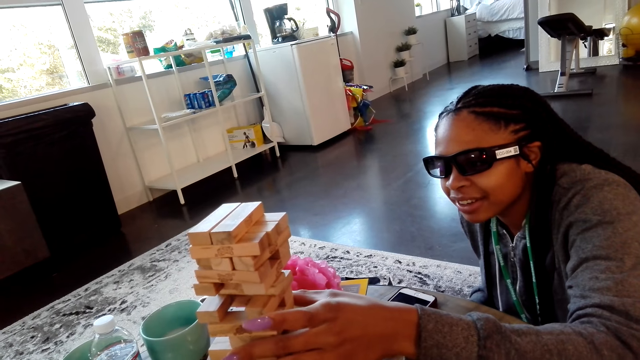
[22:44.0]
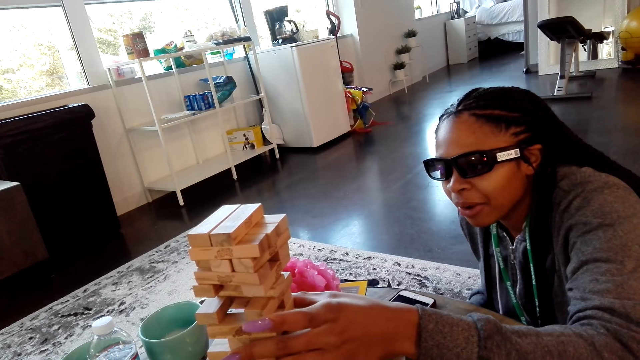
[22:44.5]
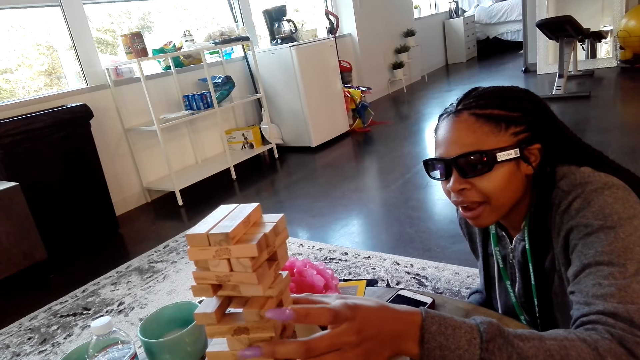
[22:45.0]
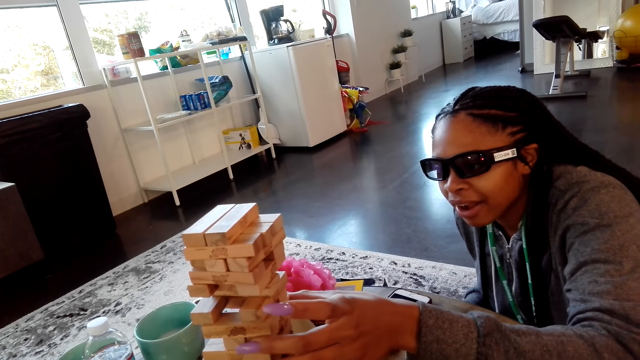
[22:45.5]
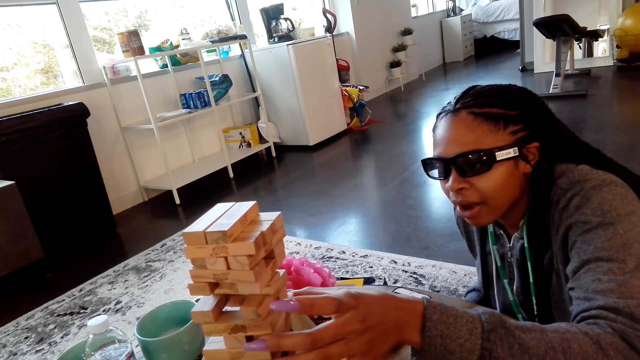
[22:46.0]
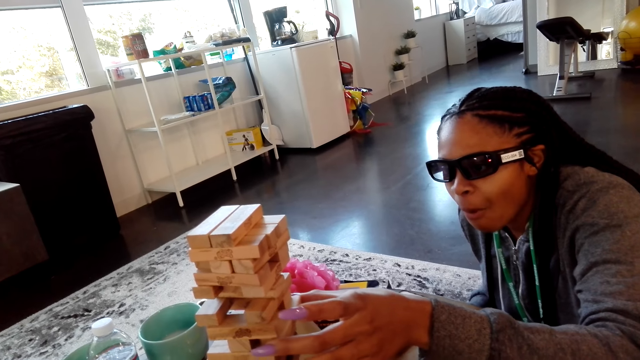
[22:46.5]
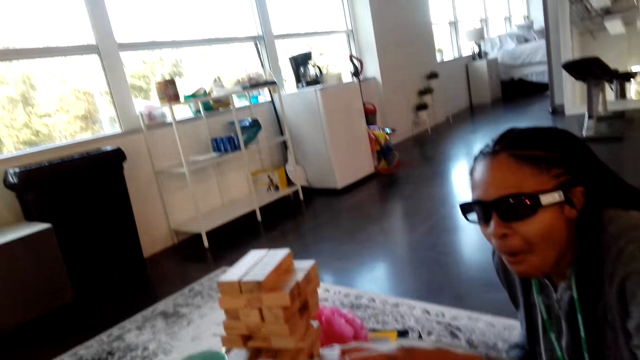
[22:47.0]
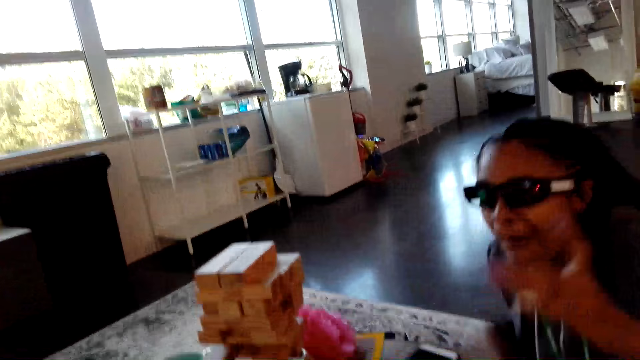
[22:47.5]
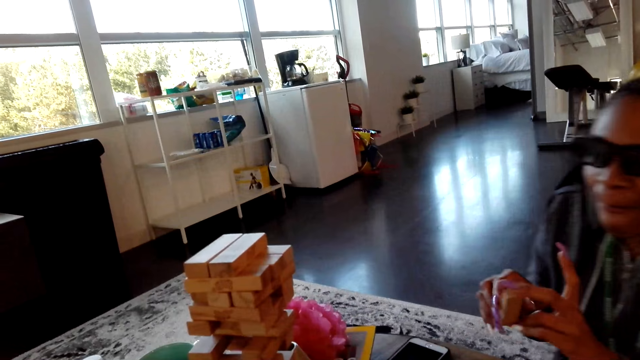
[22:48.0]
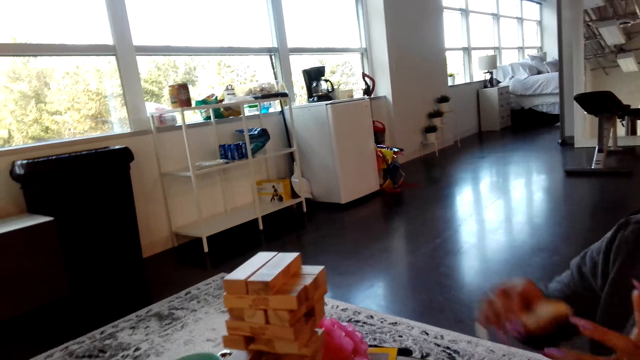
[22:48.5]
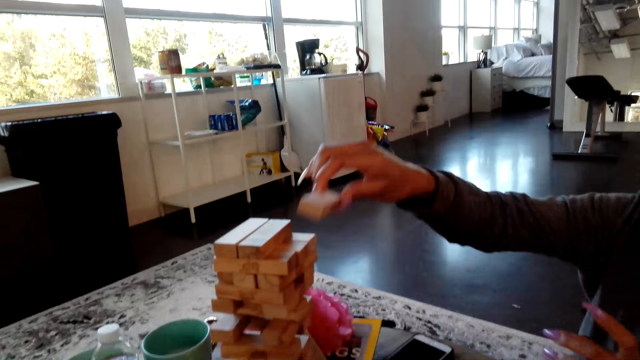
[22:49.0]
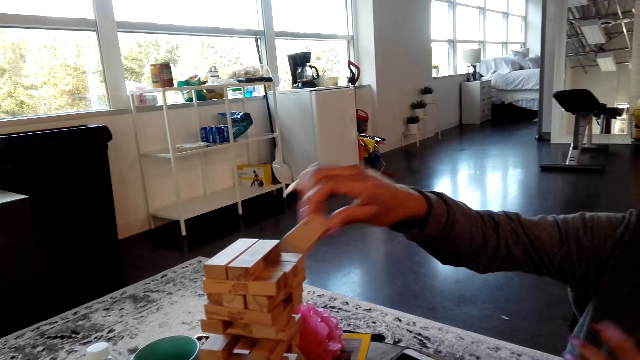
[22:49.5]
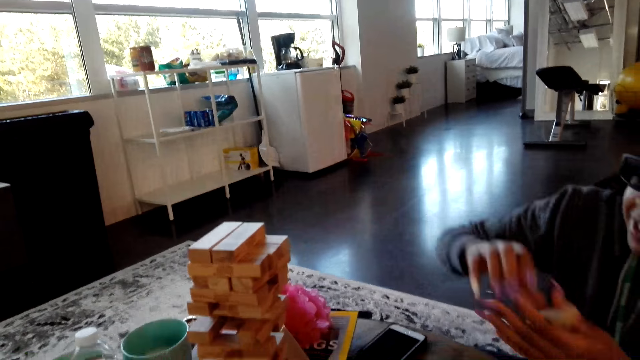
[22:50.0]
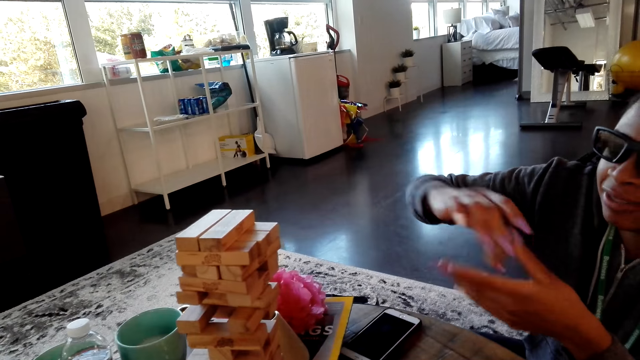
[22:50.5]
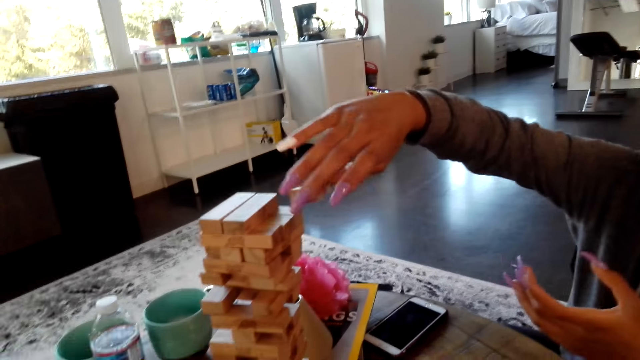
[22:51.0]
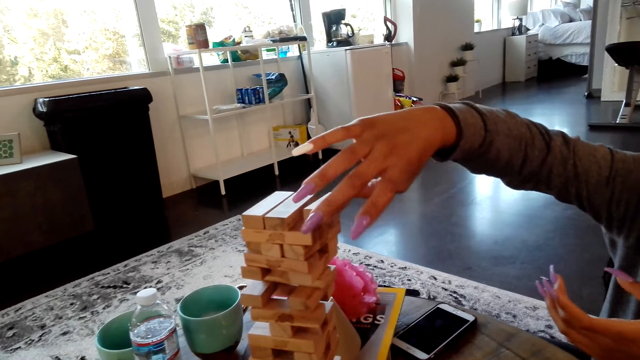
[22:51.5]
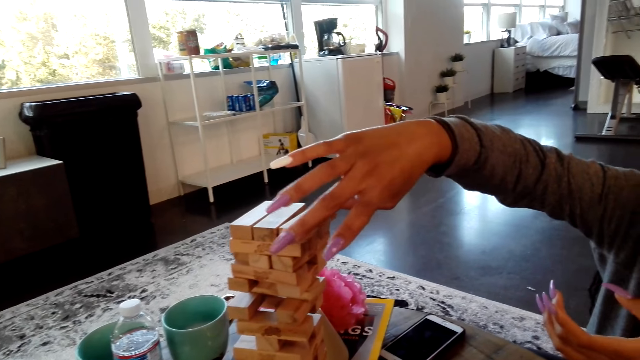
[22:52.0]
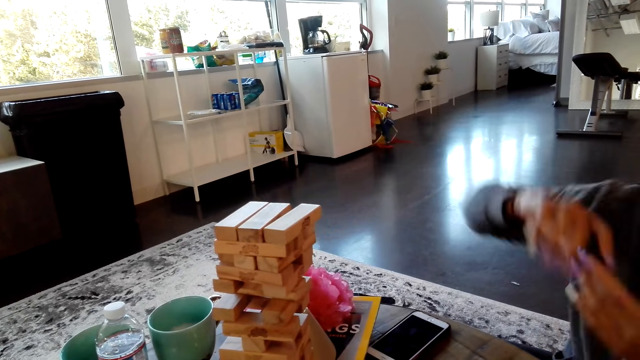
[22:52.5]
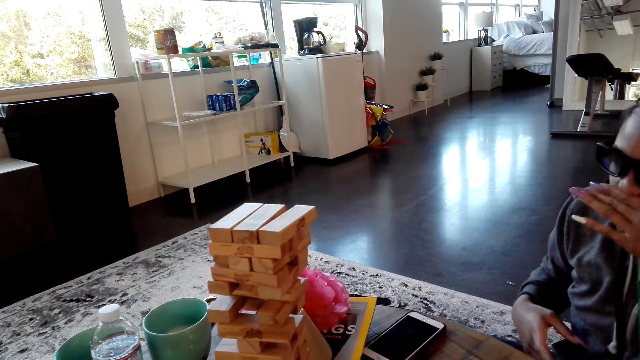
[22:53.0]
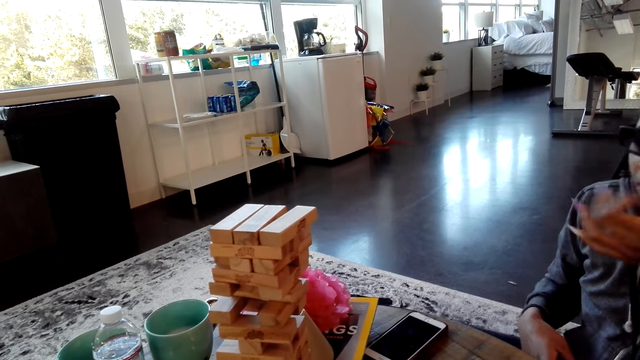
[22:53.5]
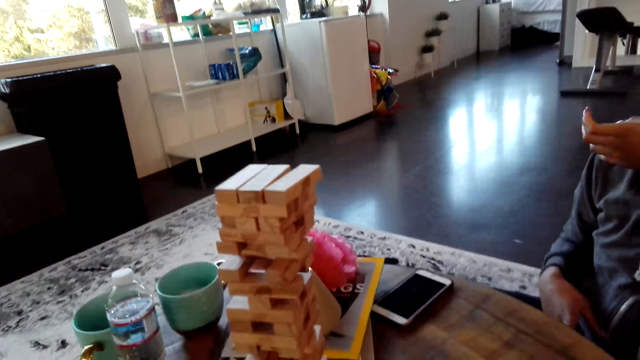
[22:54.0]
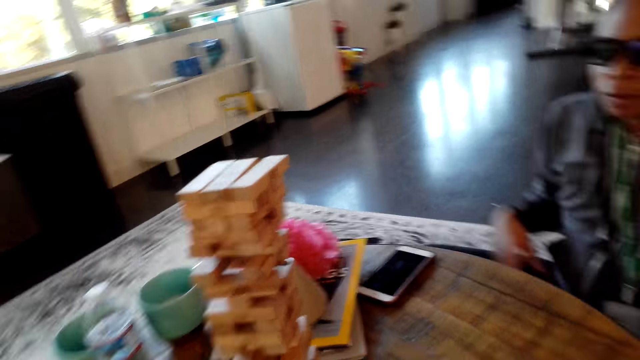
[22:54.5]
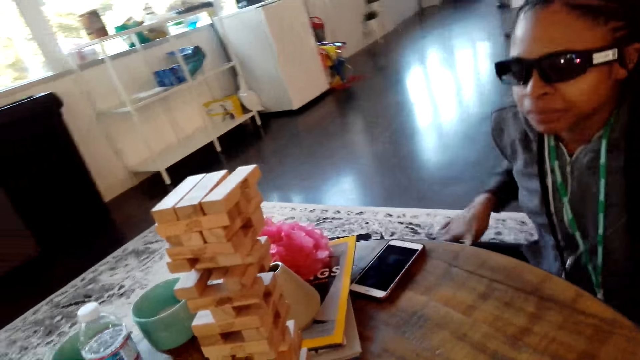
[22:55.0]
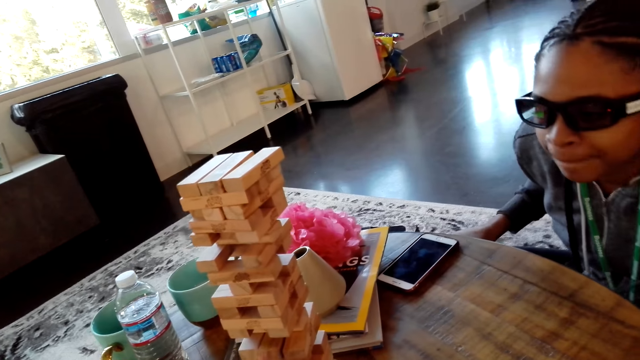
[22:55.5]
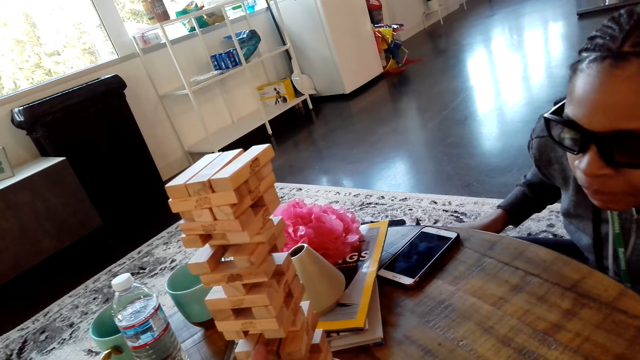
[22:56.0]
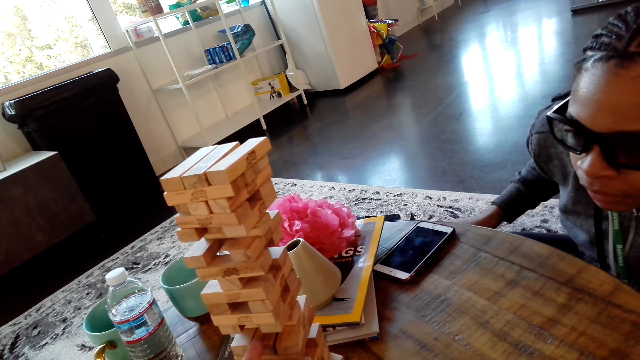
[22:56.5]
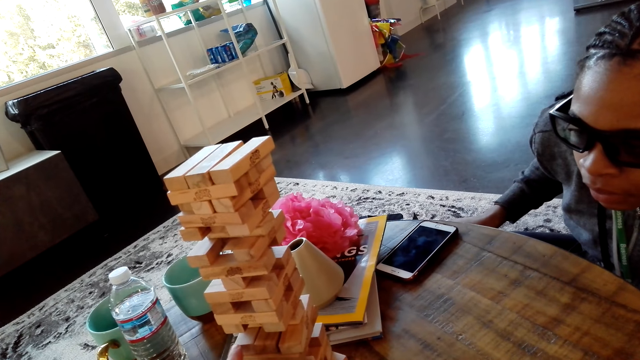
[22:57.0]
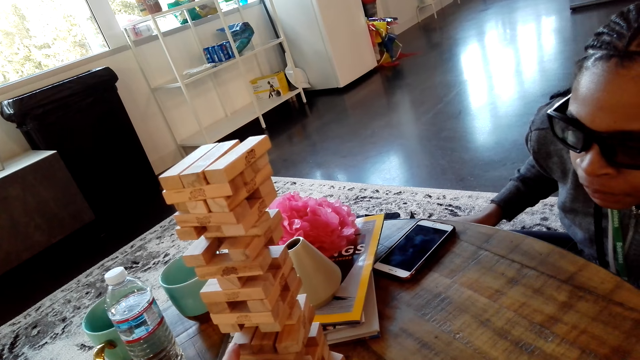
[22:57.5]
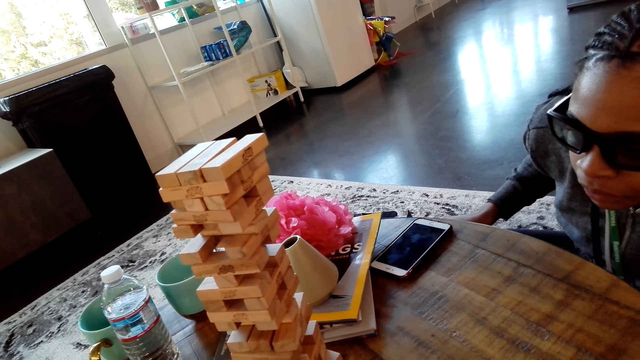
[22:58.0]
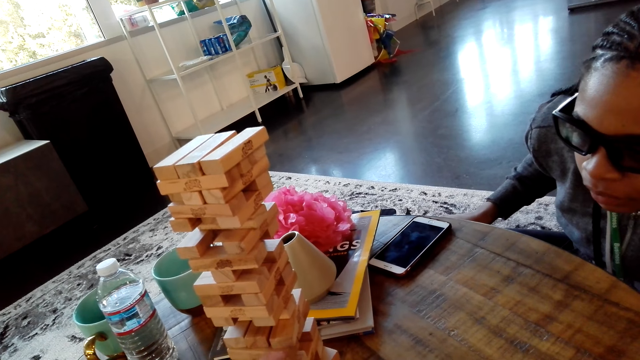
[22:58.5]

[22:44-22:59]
A woman removes blocks, plays tumbling tower, picks a wood, puts a block on top, lifts a block, puts the block on top and drops the wood. The camera wearer moves their hand. They remove a block.

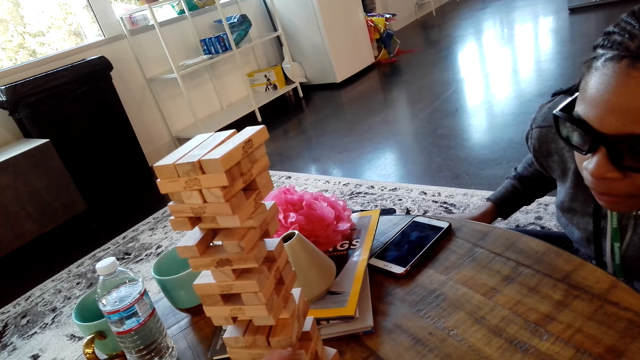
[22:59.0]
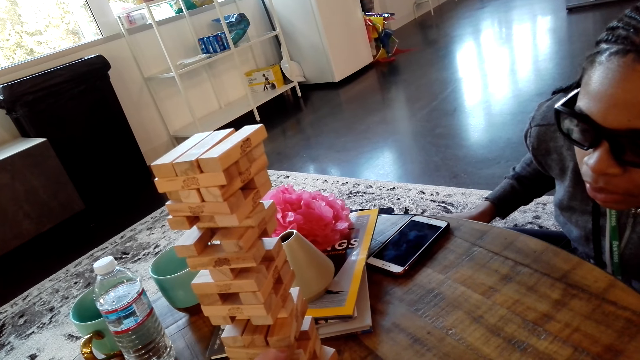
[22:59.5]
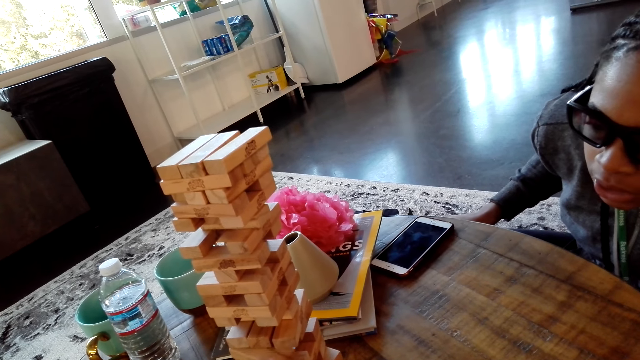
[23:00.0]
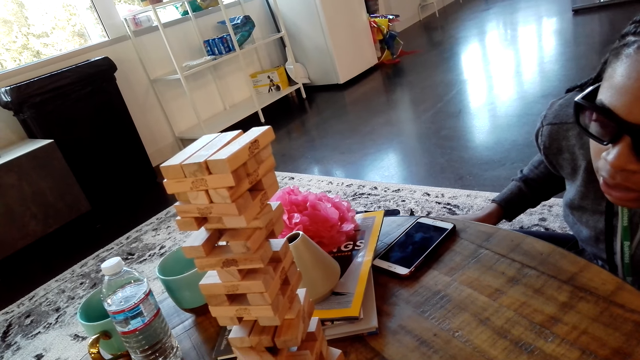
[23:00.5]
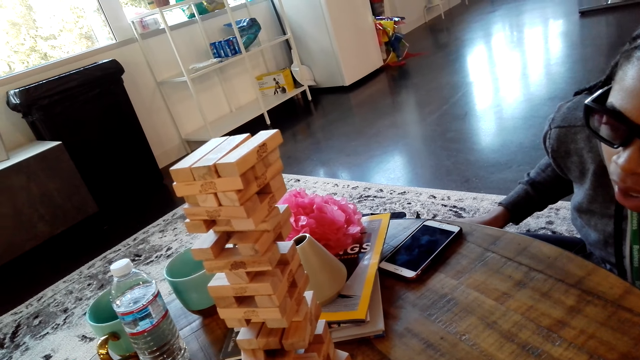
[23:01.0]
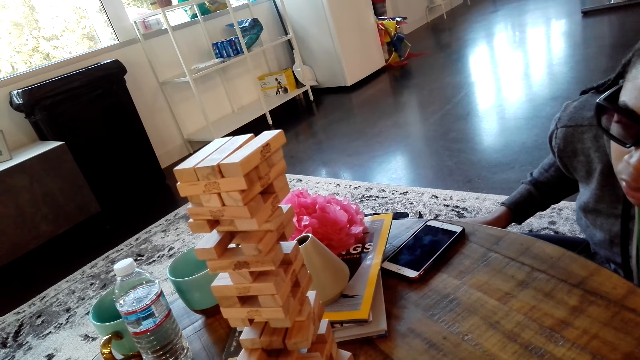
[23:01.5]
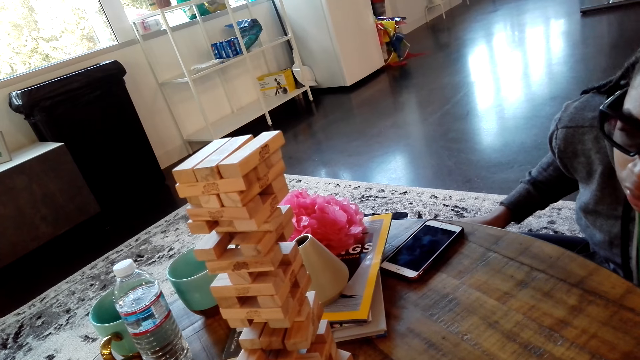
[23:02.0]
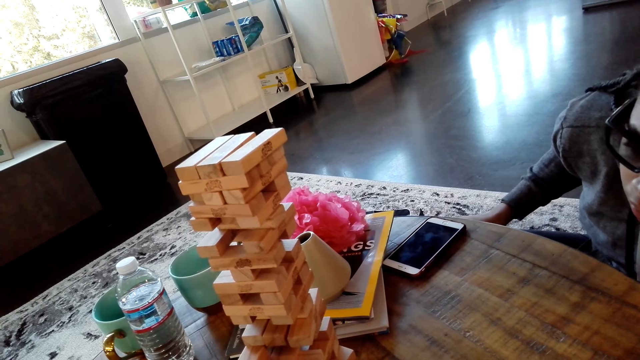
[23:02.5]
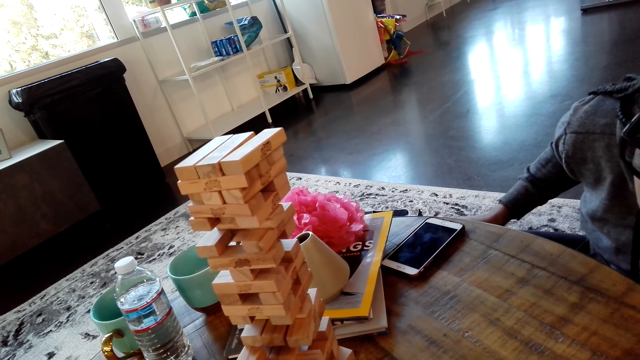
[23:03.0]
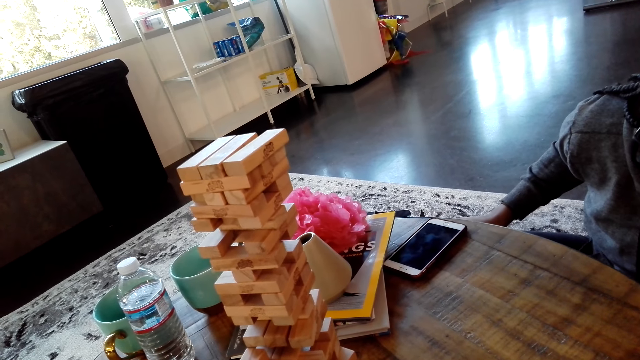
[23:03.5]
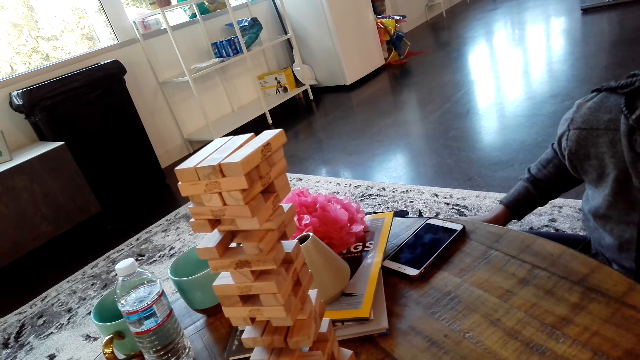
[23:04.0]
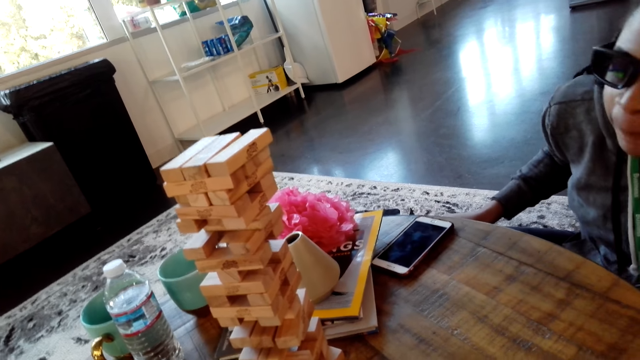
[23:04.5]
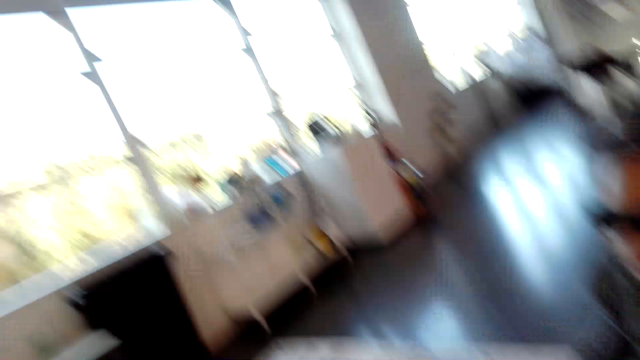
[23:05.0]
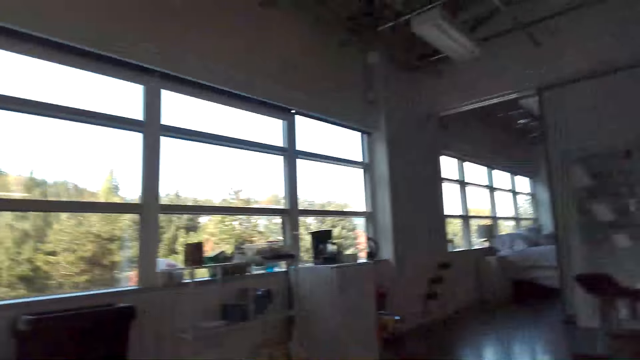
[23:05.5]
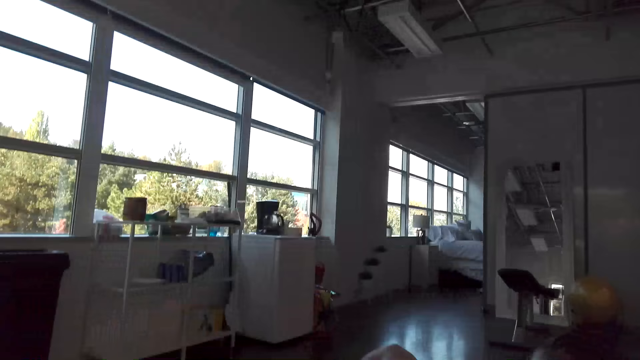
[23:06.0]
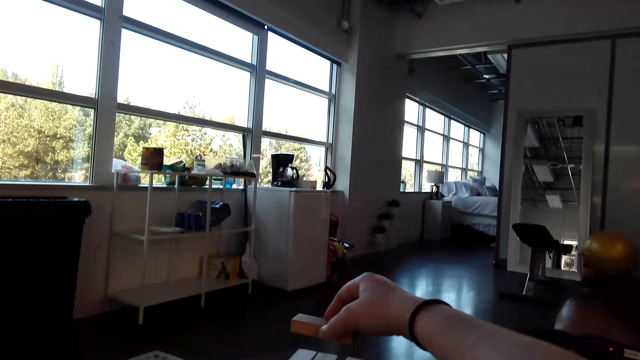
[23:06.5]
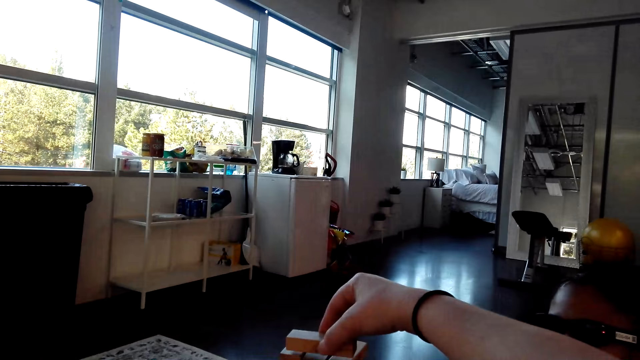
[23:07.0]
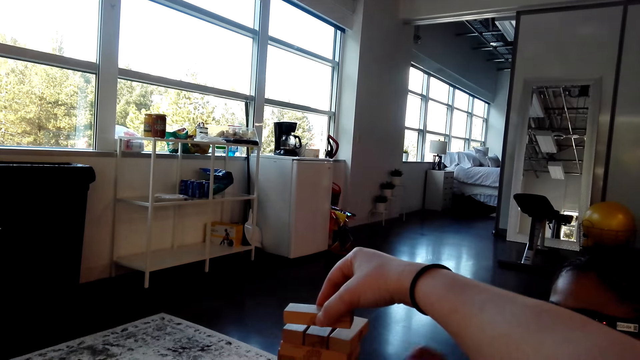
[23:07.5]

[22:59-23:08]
The camera wearer puts a block on top. They look around.
